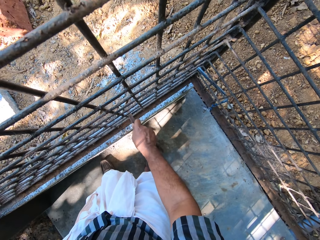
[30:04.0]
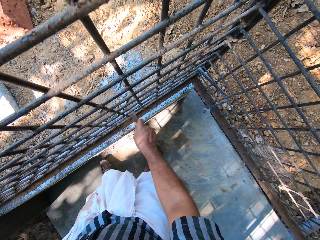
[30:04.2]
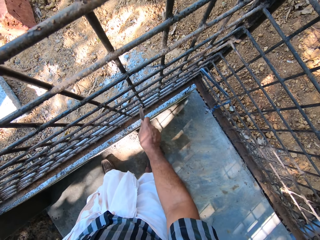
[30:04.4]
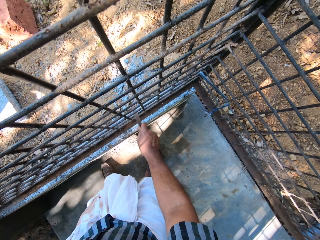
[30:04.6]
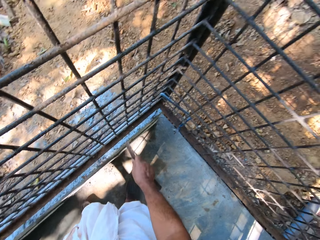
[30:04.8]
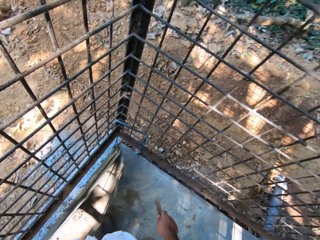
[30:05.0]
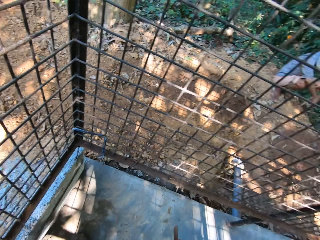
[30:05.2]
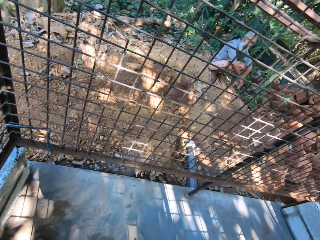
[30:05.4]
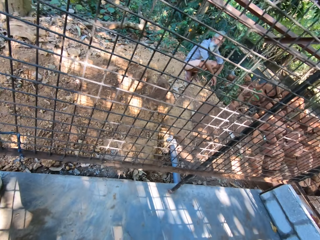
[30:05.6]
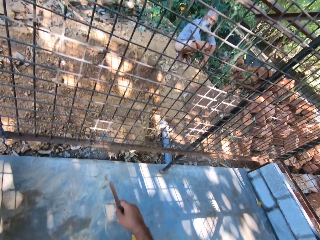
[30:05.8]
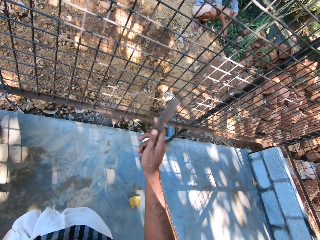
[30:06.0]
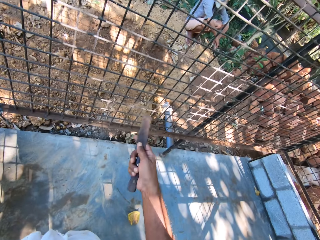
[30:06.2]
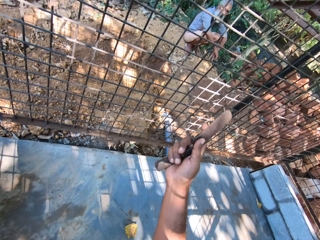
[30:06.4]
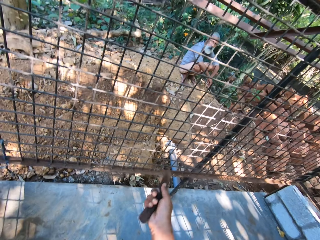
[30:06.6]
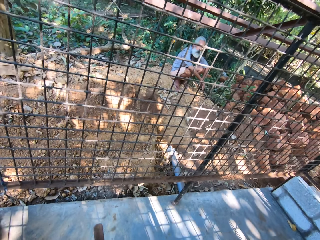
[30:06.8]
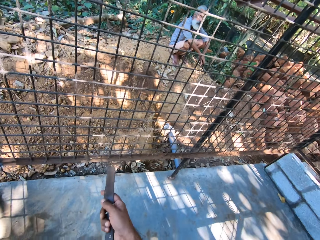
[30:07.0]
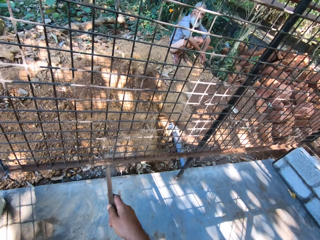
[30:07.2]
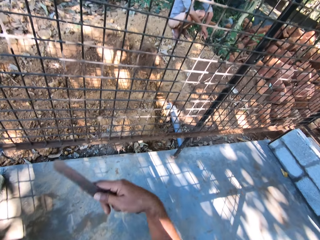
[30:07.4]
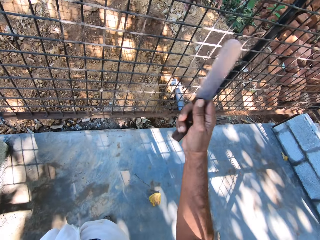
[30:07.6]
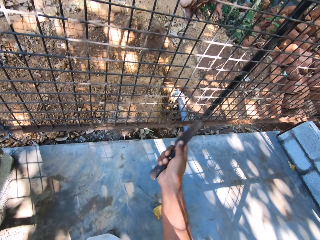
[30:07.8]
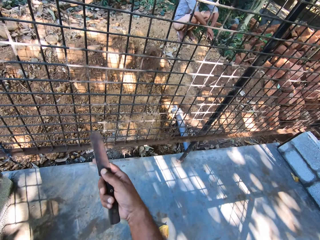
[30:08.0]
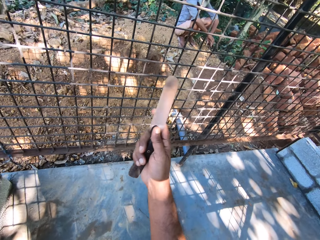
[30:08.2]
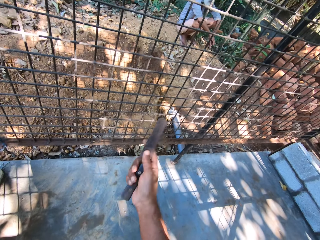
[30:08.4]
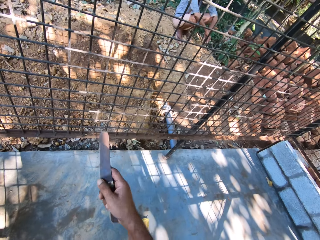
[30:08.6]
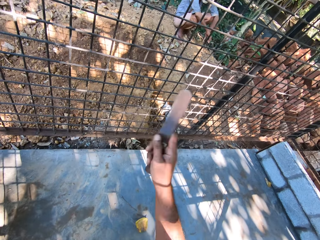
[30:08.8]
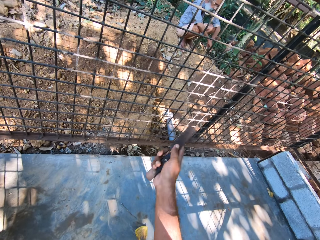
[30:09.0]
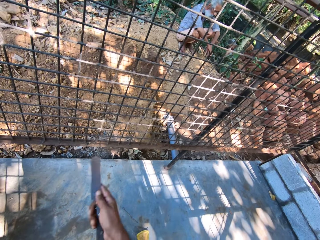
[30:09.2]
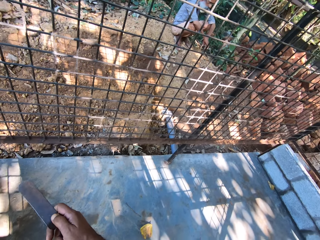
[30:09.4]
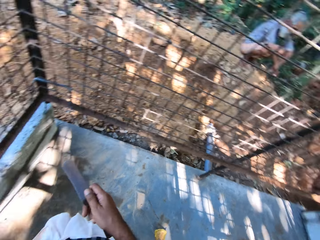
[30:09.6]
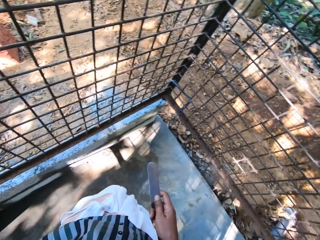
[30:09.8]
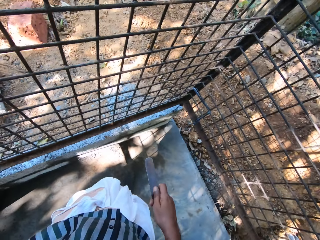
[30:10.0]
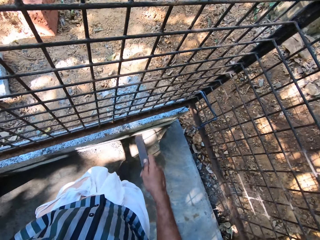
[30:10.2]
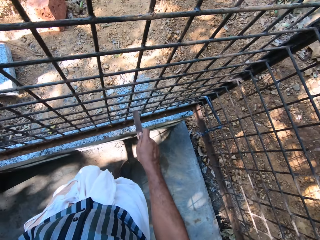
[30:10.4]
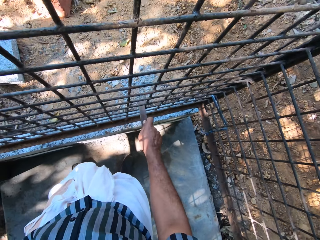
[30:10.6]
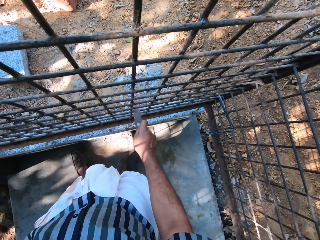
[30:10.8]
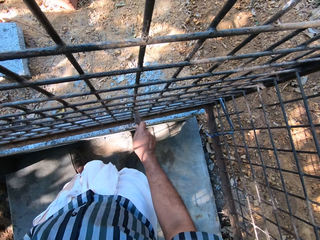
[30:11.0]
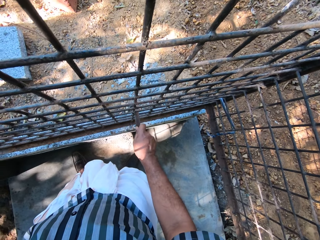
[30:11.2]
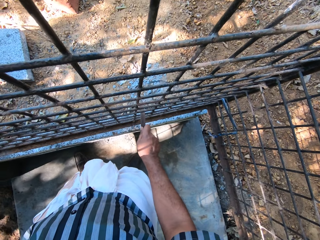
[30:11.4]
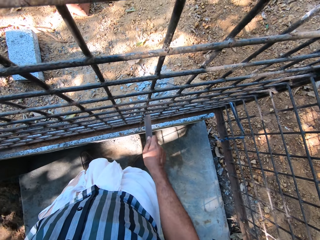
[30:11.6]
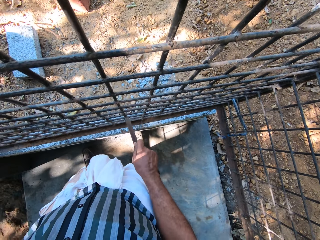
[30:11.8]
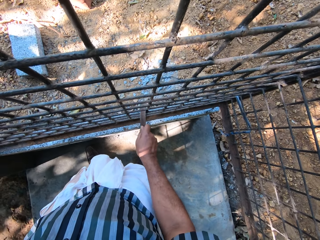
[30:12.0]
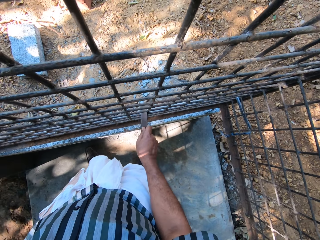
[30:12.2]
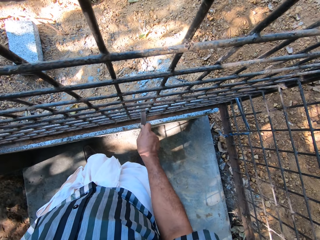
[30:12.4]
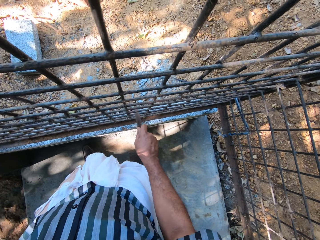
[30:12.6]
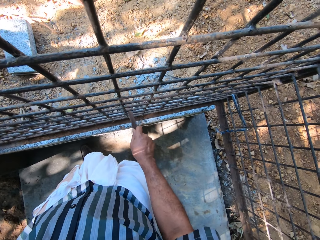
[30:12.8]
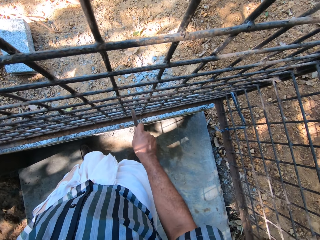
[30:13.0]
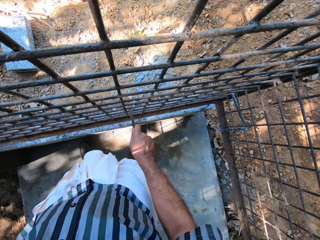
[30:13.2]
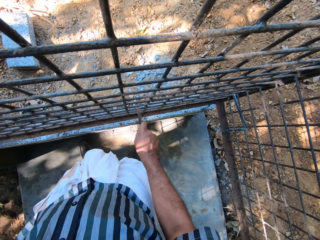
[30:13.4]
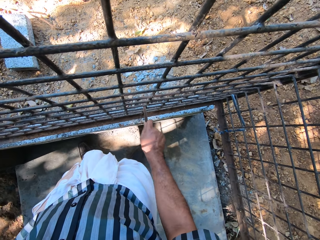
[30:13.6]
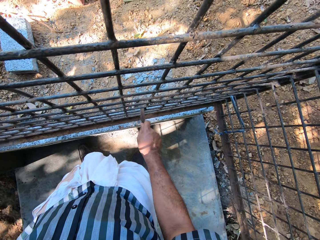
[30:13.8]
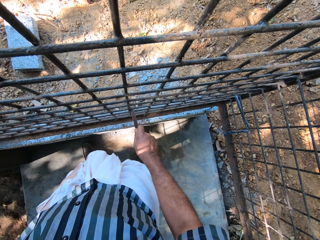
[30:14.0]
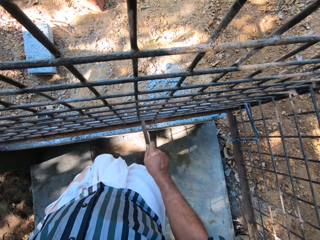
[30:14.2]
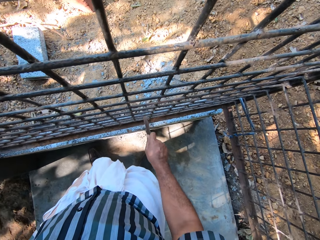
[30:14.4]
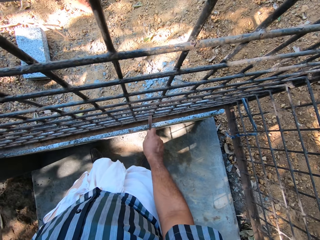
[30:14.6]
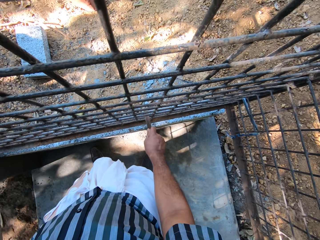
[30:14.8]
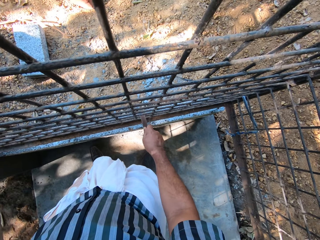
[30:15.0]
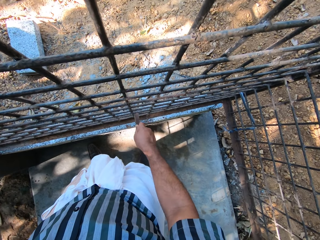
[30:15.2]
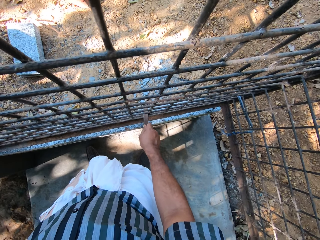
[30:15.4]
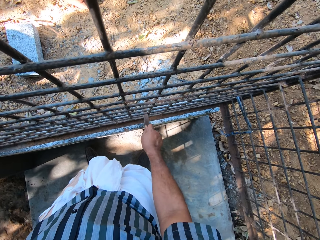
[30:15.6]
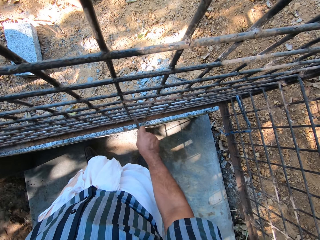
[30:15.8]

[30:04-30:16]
The camera wearer converses with a man. He smoothens the metal fence with the file in his right hand. He scrapes the metal.

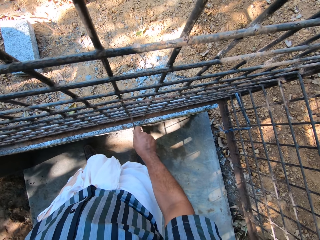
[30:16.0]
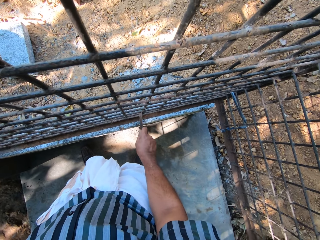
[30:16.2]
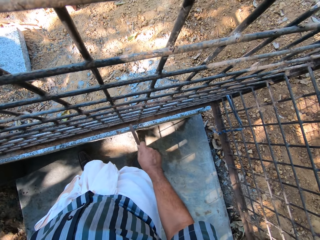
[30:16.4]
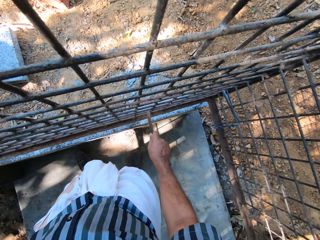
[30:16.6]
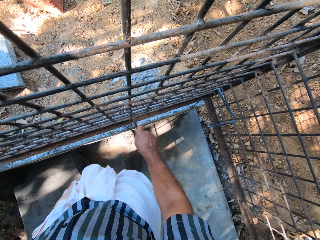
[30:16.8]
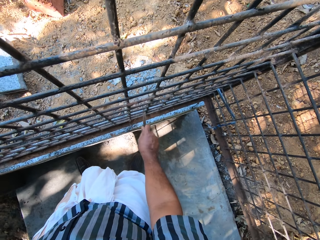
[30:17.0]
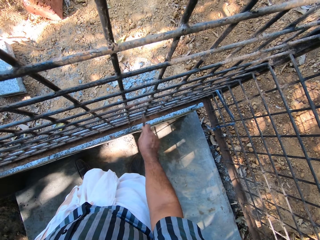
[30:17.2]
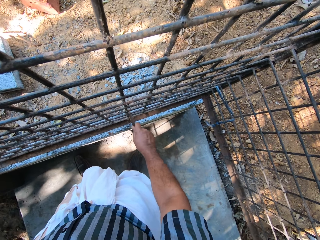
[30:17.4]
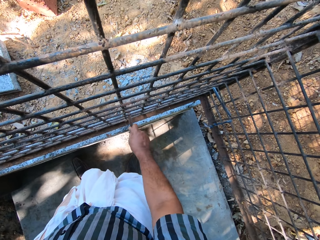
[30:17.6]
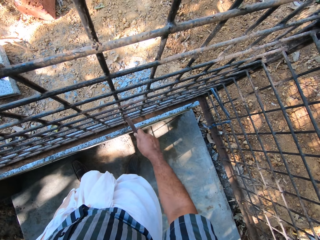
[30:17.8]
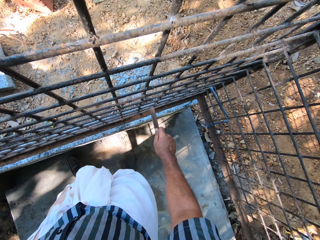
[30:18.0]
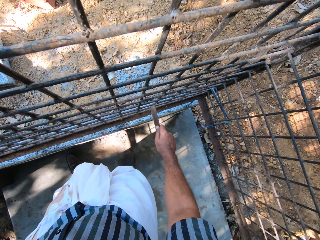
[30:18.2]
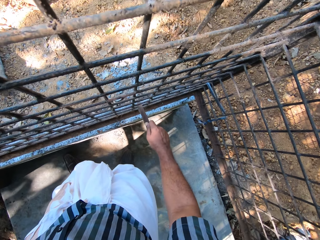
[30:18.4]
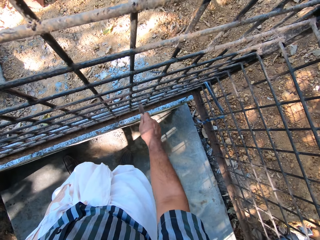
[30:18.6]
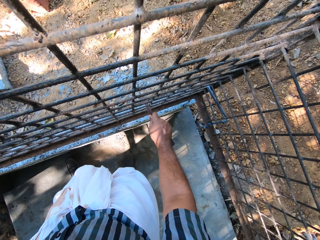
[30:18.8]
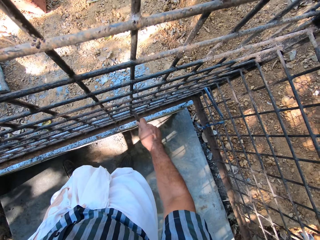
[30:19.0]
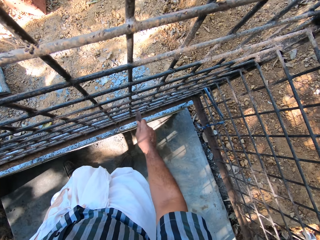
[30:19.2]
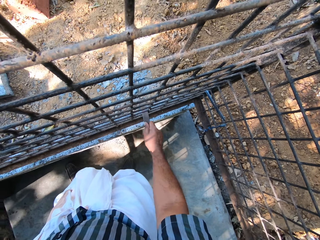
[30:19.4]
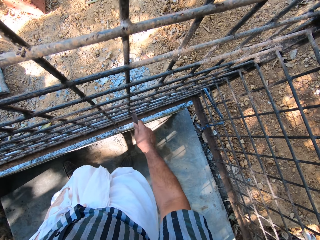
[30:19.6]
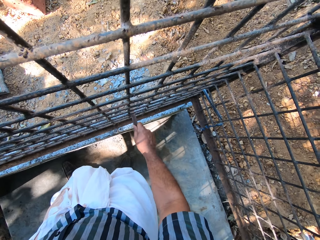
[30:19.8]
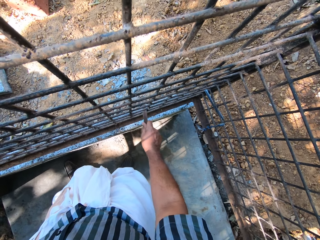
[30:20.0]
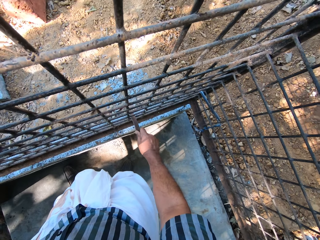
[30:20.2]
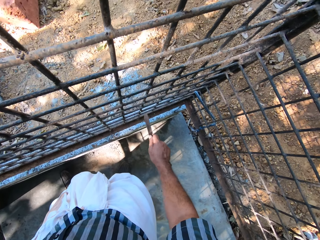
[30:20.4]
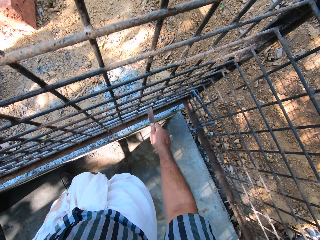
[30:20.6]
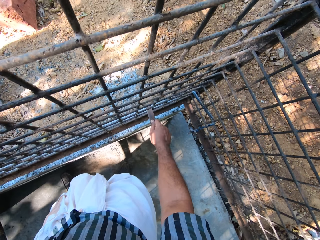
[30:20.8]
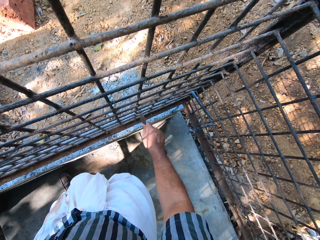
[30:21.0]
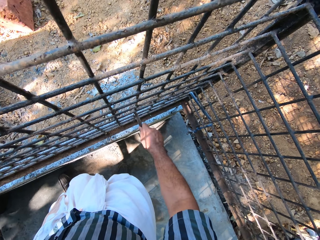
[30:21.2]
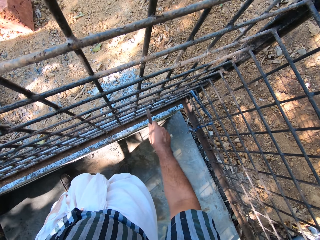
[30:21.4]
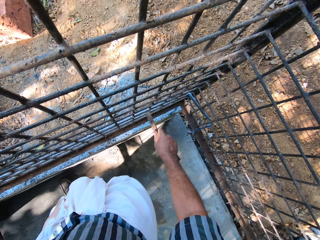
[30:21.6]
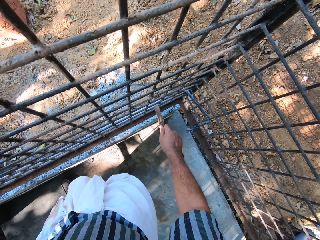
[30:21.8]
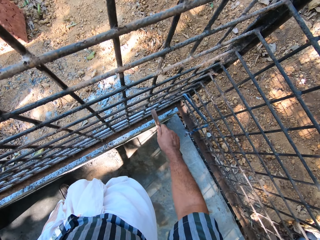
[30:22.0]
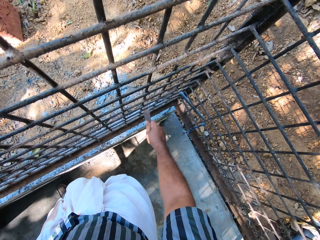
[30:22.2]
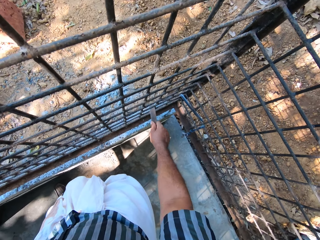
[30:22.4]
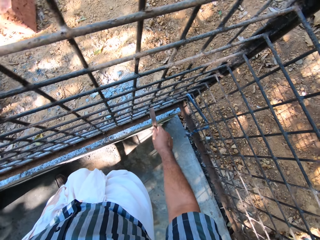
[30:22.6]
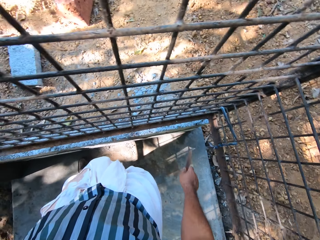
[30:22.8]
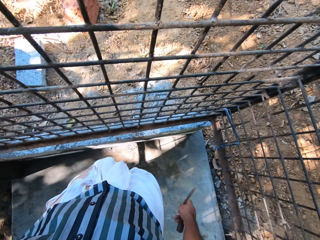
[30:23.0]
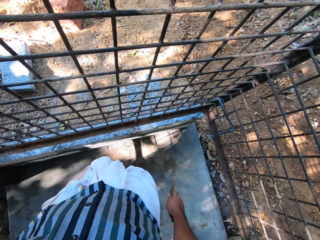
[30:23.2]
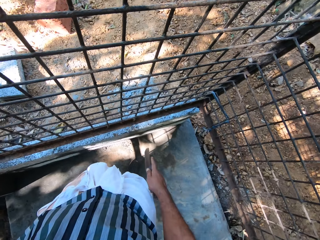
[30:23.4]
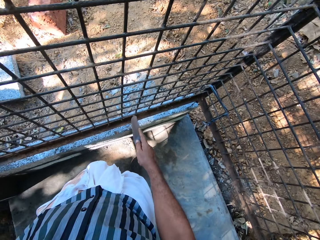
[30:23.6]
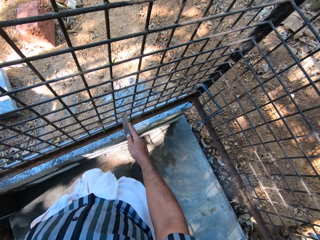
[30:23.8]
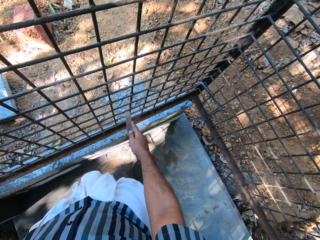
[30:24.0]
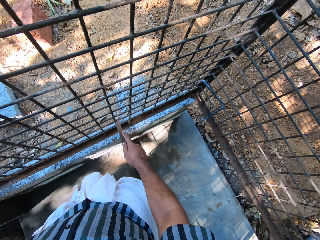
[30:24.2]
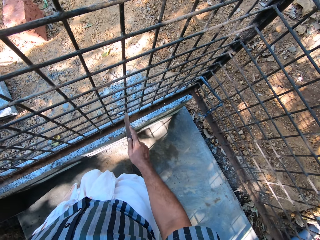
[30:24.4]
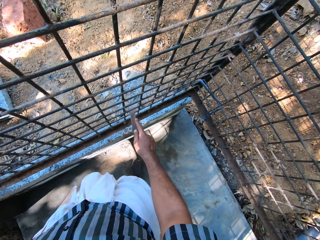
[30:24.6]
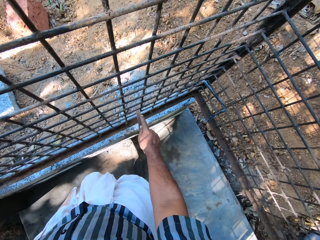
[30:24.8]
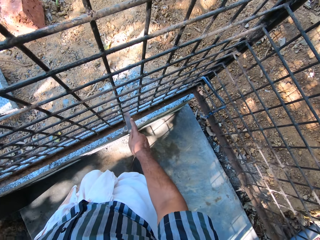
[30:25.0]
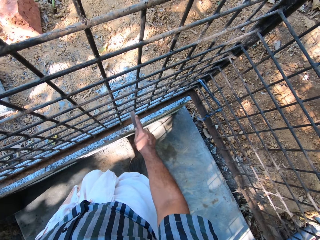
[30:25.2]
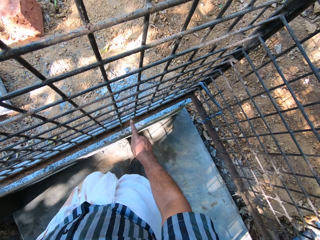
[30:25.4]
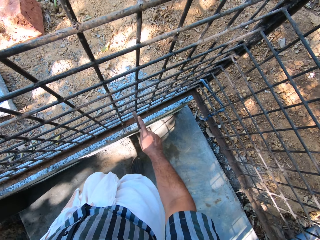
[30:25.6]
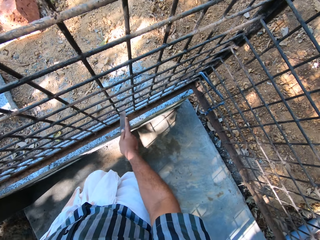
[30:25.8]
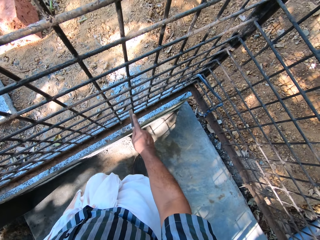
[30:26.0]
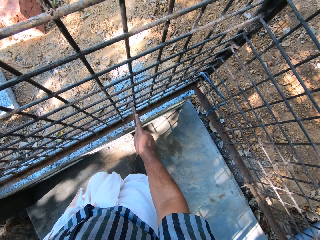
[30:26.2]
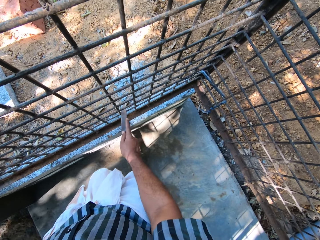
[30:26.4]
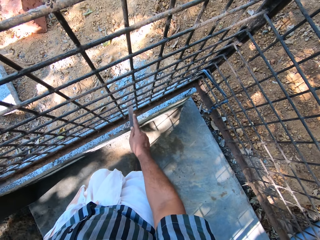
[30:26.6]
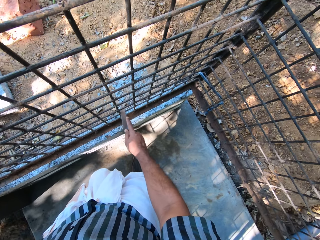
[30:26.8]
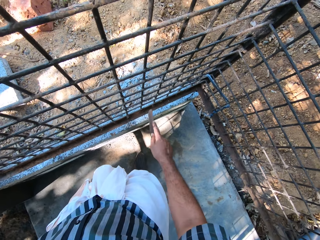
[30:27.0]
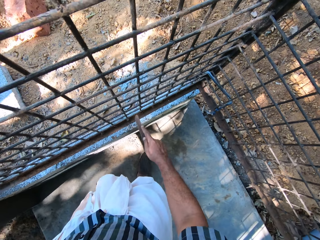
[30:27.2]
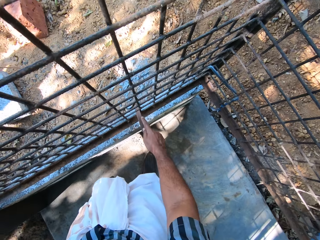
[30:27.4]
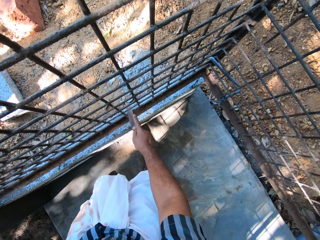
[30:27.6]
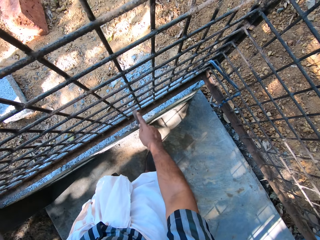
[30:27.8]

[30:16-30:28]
The camera wearer converses with a man.
